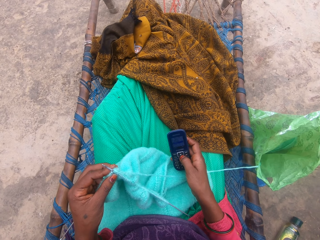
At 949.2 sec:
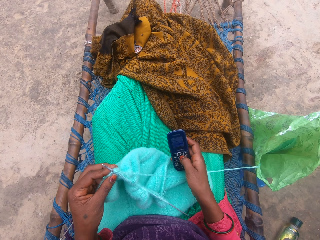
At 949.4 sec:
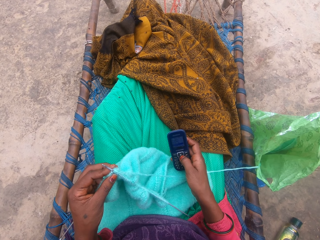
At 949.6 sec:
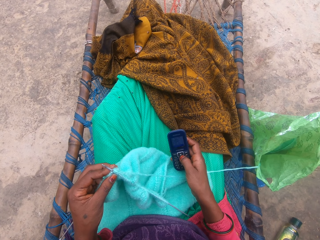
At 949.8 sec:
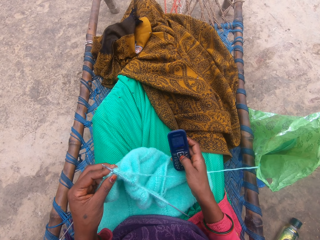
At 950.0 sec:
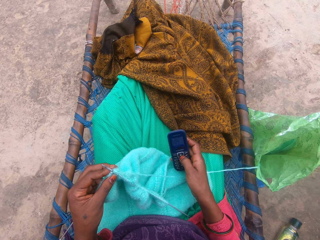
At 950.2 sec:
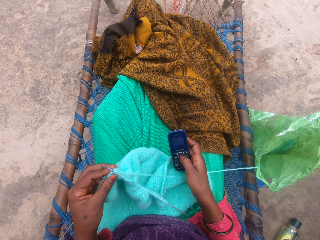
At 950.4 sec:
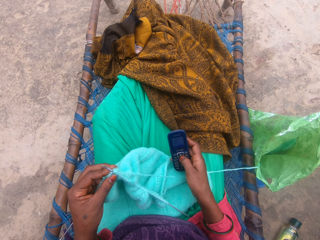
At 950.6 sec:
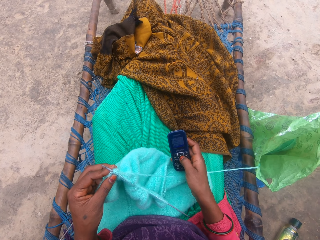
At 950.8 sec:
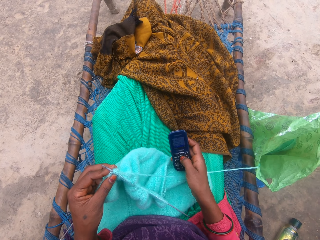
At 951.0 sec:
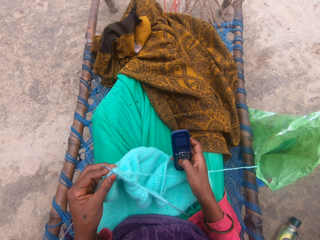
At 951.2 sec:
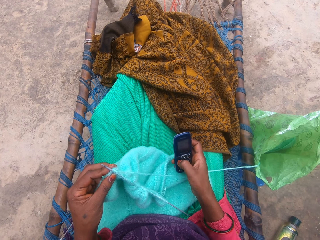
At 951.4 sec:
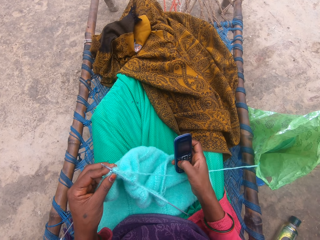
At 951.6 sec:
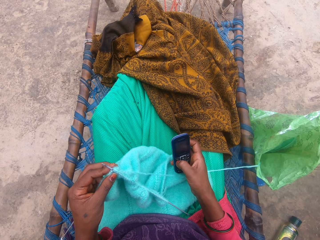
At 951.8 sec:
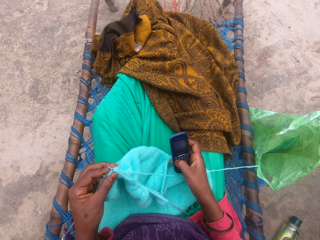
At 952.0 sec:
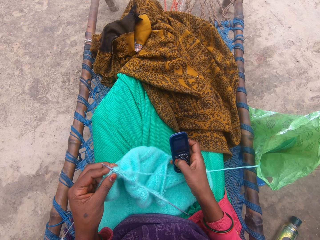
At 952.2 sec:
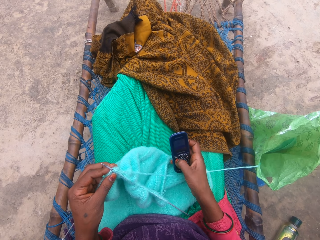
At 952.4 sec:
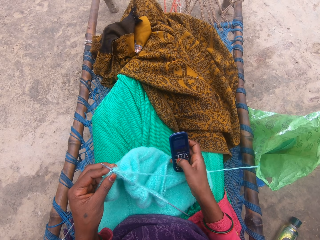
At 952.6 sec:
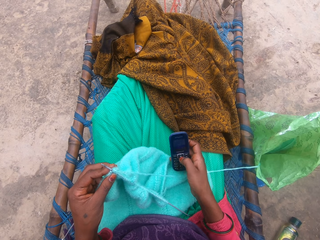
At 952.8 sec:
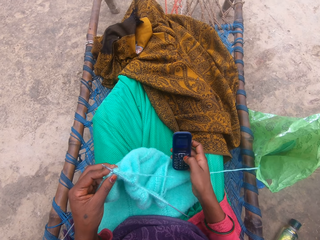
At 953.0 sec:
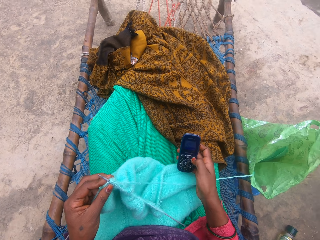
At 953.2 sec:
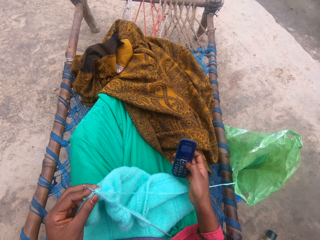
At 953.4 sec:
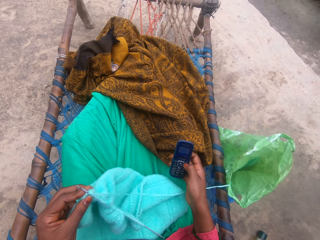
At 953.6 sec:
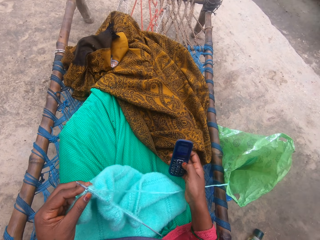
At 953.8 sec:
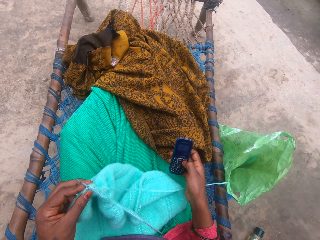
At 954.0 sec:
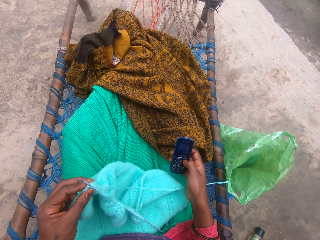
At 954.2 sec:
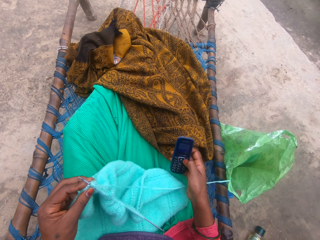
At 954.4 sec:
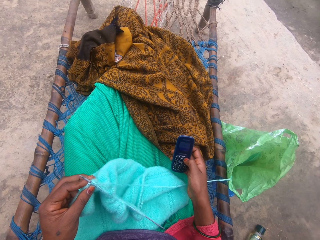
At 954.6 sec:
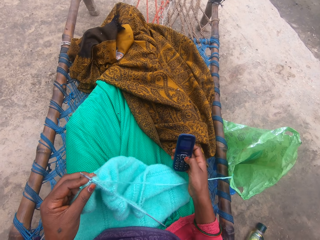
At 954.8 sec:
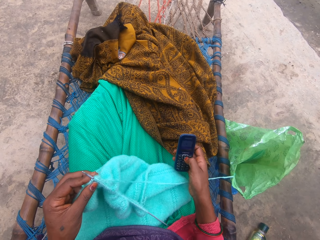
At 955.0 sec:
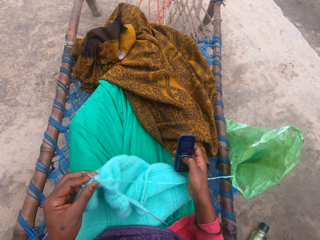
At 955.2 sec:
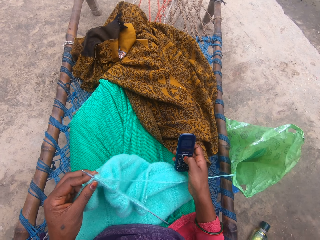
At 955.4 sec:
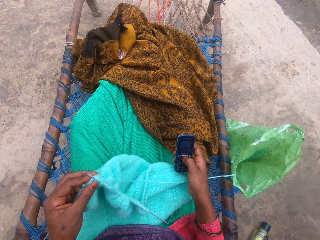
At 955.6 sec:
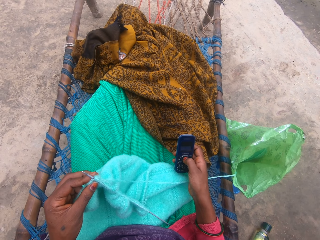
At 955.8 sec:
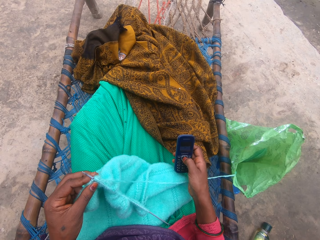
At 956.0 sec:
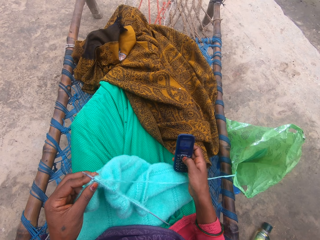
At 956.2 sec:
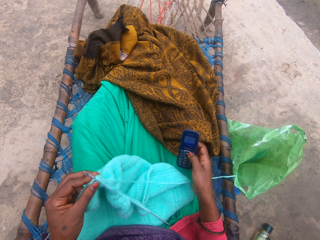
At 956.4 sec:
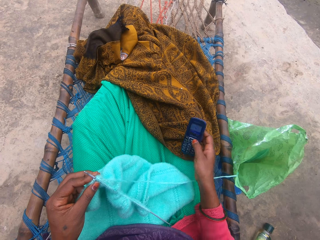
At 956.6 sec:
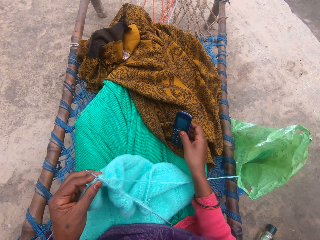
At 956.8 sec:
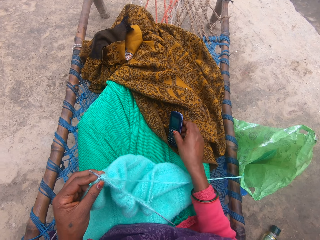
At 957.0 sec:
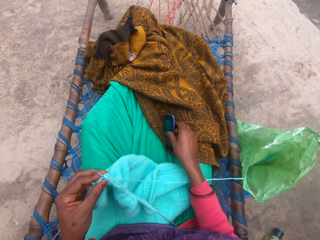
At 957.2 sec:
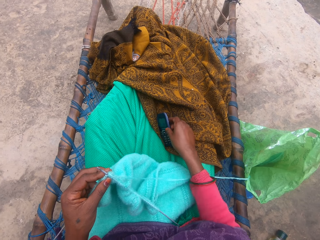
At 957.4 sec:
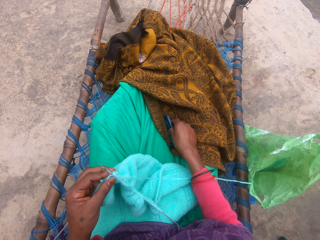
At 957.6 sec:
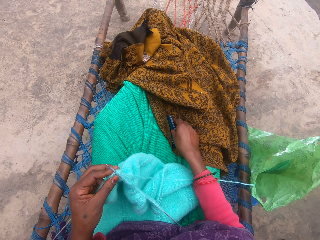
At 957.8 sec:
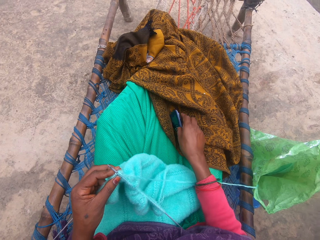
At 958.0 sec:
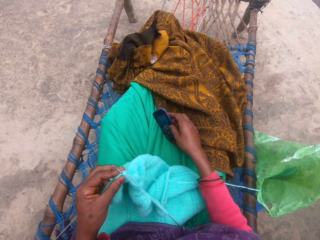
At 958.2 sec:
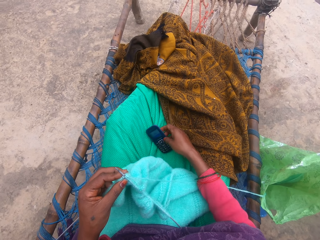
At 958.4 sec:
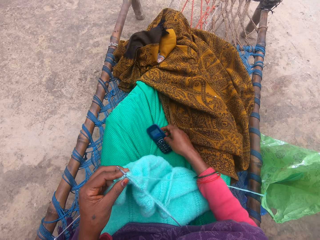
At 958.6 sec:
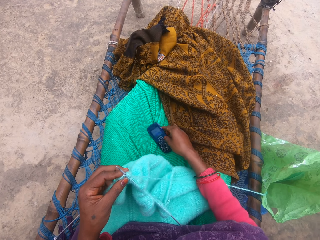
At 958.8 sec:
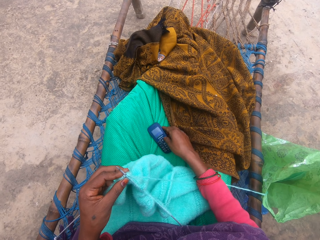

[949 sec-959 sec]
The camera wearer holds the phone.

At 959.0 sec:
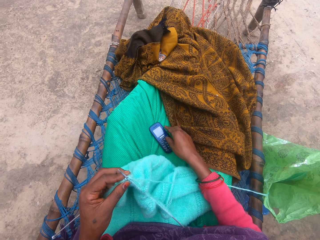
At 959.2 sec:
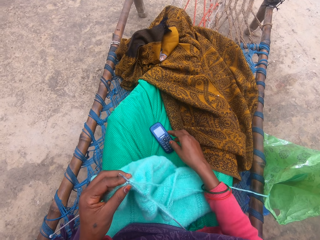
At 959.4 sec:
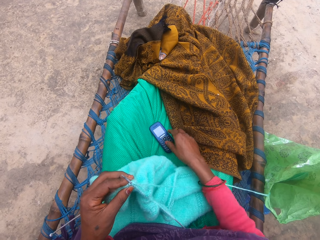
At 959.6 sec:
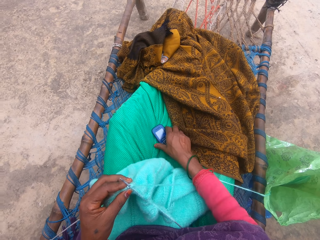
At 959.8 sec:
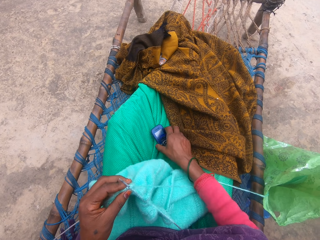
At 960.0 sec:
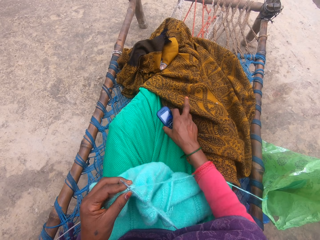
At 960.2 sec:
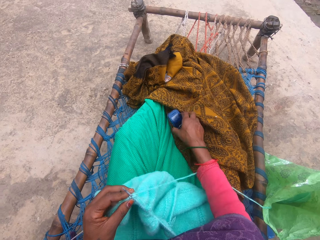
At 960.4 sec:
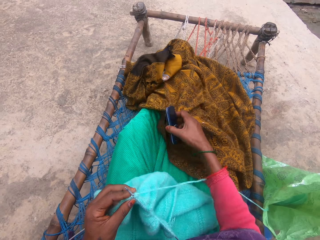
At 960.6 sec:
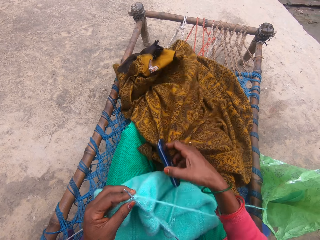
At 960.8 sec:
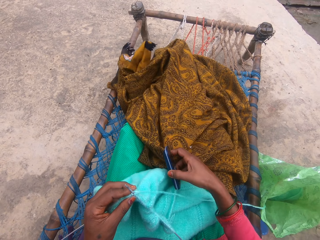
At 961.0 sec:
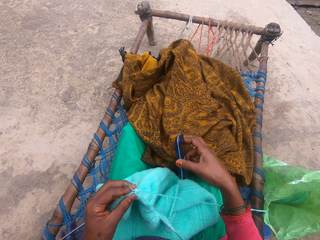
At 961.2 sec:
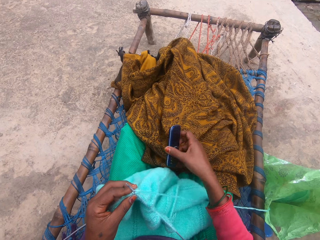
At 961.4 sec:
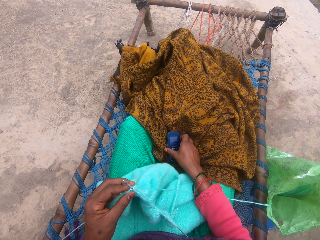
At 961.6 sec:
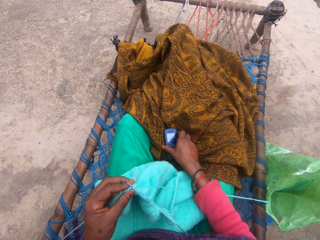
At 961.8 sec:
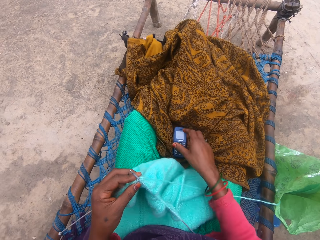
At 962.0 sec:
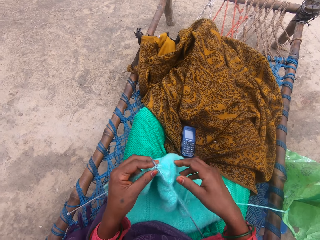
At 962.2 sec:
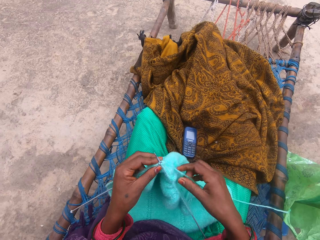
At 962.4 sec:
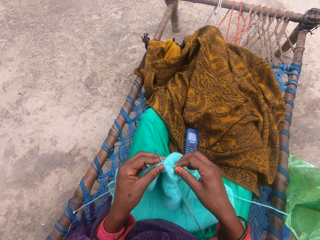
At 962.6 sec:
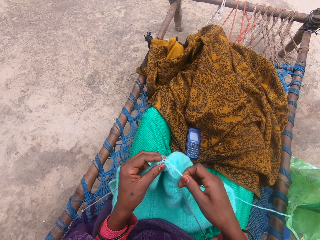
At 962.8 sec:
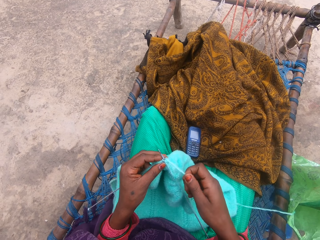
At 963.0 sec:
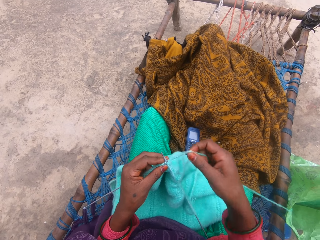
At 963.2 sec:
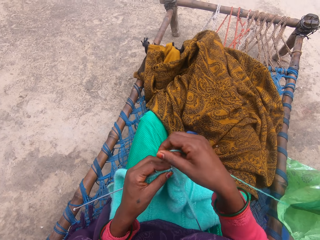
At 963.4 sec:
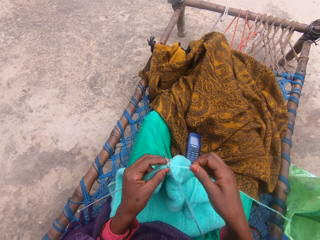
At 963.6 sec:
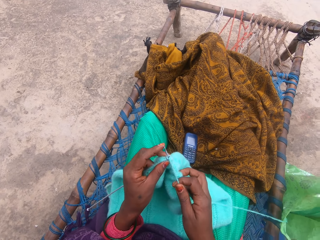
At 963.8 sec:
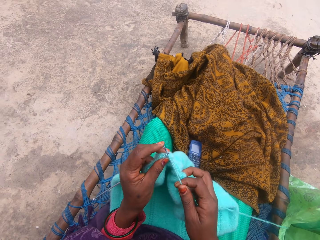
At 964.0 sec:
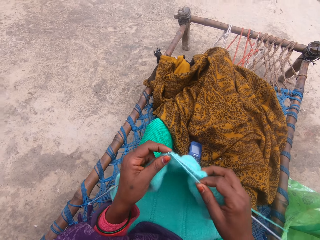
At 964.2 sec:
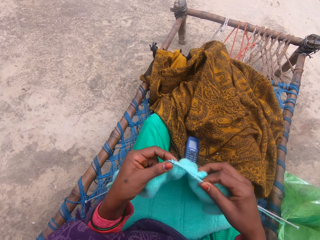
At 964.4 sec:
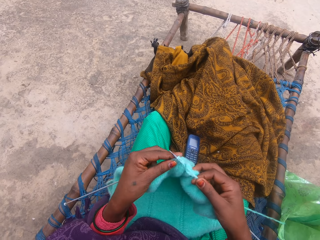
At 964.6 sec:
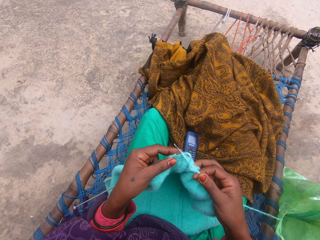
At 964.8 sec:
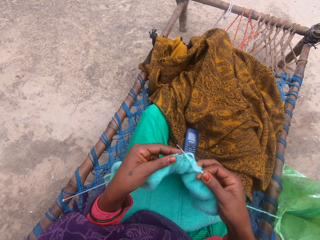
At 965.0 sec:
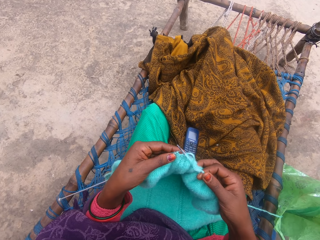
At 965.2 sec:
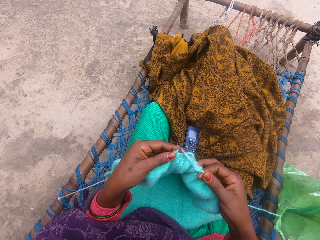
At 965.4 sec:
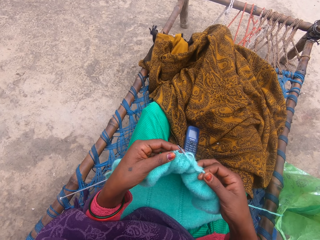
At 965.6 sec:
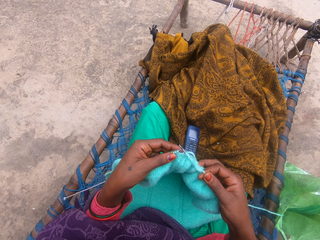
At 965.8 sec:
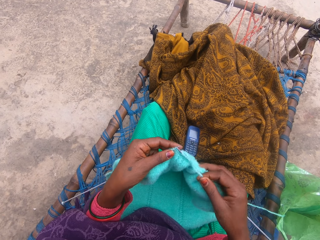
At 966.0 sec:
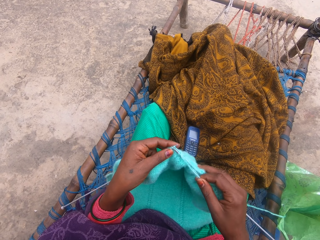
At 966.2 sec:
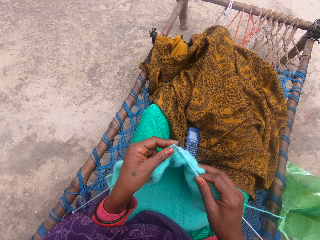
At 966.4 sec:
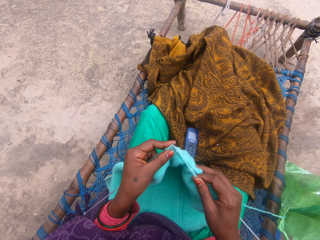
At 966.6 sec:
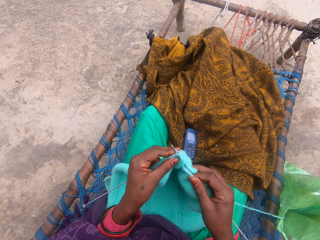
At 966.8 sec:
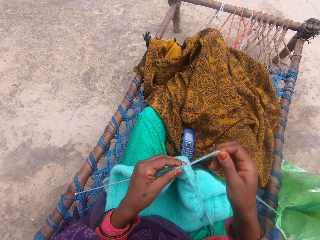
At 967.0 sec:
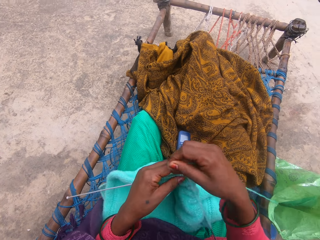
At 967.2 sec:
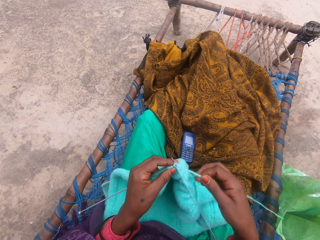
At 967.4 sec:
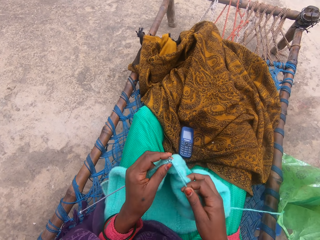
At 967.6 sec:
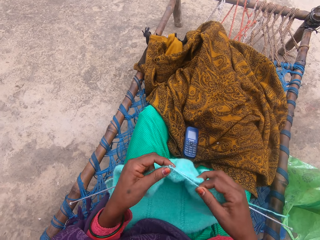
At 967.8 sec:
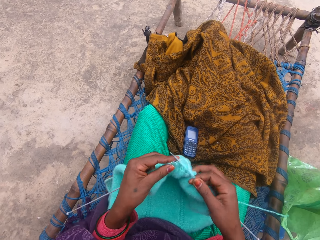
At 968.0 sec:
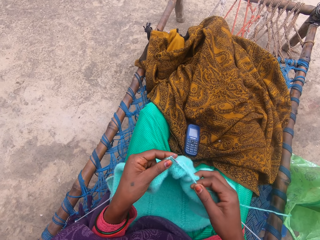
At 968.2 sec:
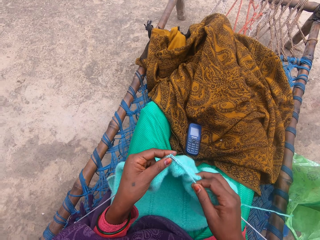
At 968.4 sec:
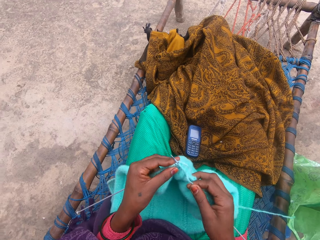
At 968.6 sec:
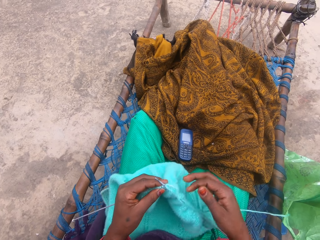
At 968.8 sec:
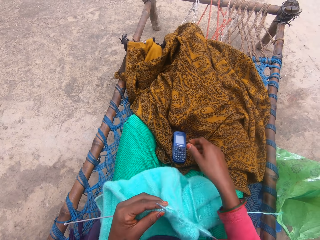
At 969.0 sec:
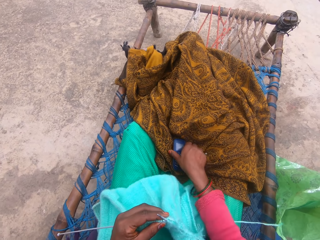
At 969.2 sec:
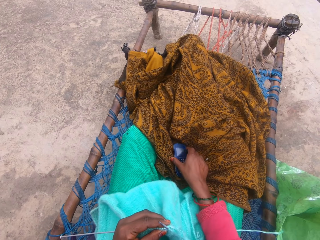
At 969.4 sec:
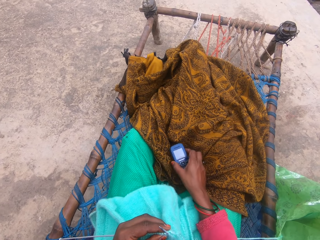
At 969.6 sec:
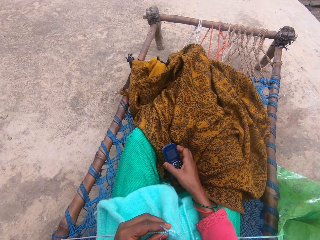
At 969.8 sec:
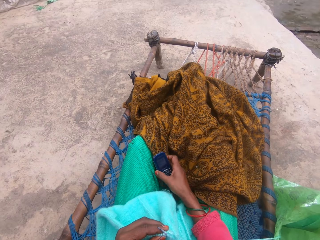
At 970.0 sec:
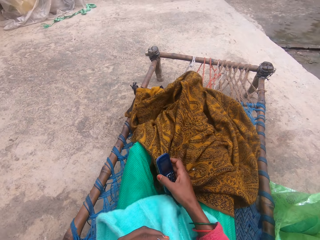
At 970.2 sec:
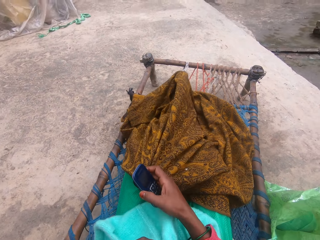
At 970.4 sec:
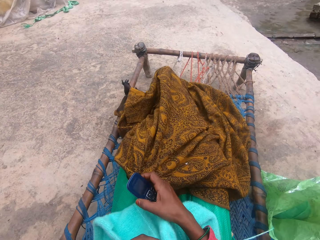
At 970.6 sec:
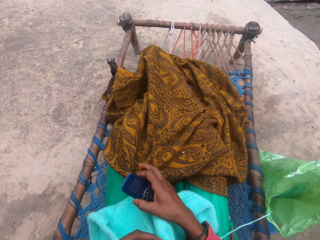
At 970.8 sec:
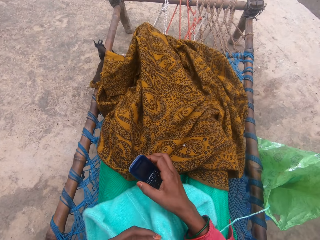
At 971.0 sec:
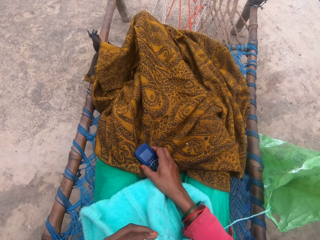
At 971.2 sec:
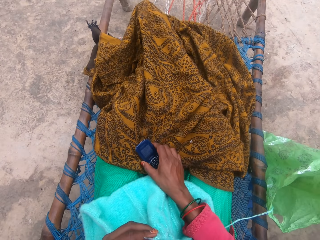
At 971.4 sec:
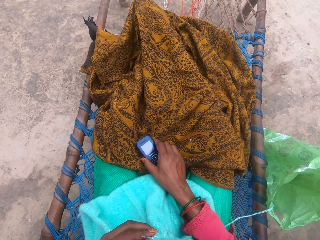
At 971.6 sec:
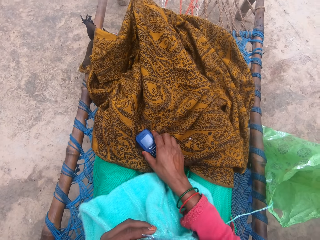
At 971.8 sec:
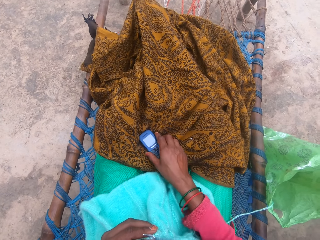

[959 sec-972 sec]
The camera wearer drops the phone on her lap. She carries the phone with her right hand. She drags a blanket with her right hand. She drops the phone on the blanket. She holds the thread. She knits yarn with the knitting pins. She knits the fabric. She takes the phone on the blanket with her right hand.
